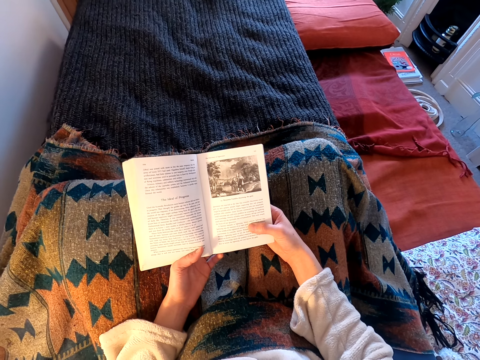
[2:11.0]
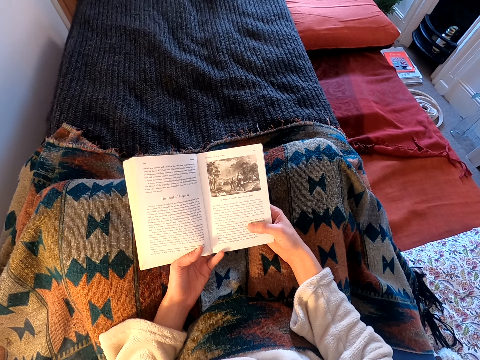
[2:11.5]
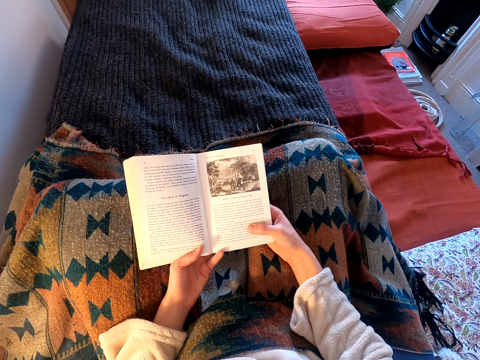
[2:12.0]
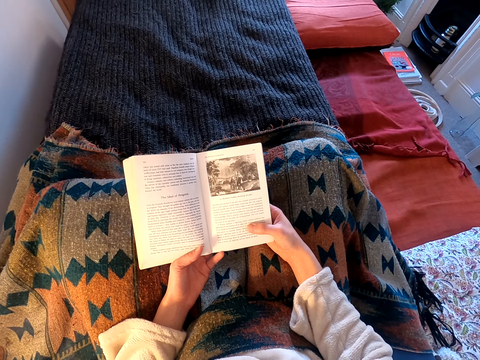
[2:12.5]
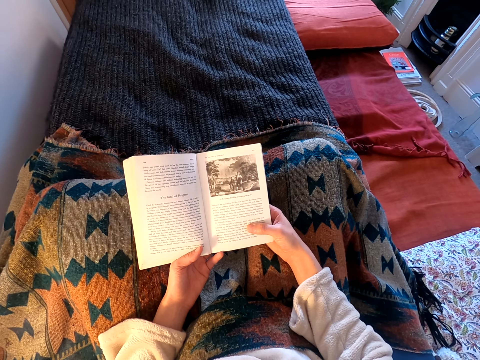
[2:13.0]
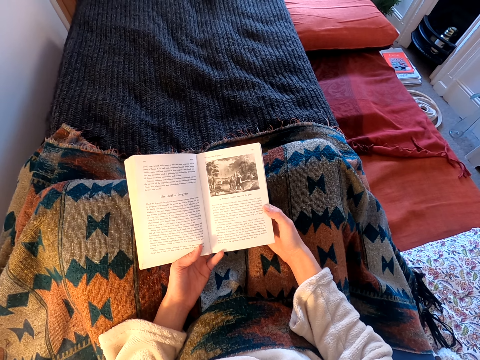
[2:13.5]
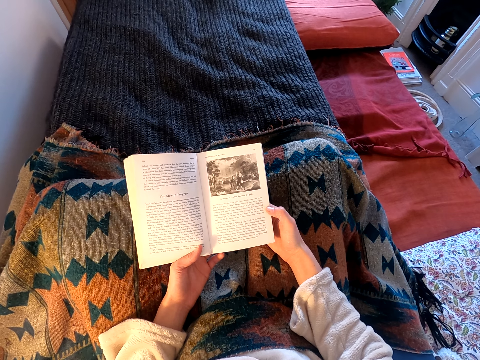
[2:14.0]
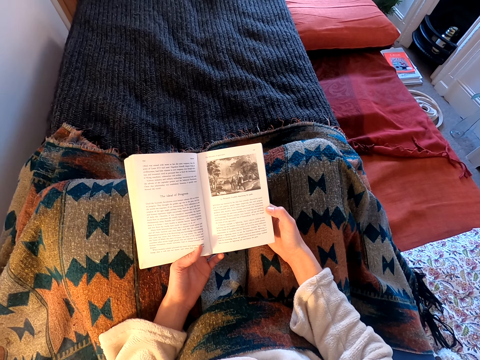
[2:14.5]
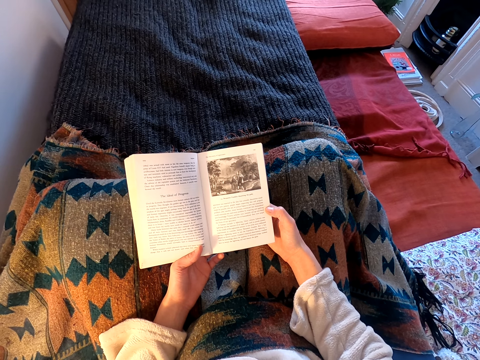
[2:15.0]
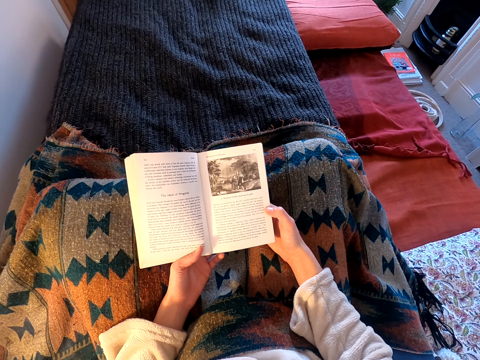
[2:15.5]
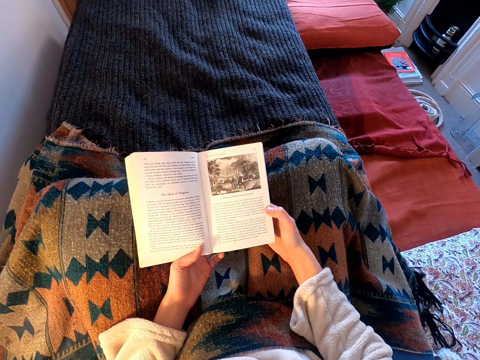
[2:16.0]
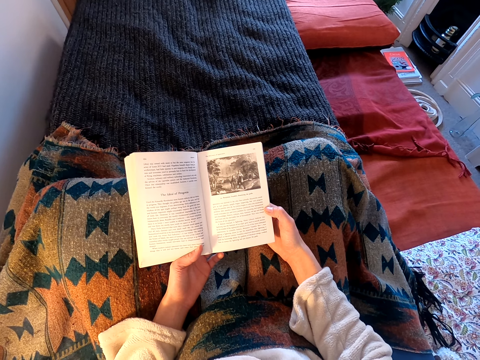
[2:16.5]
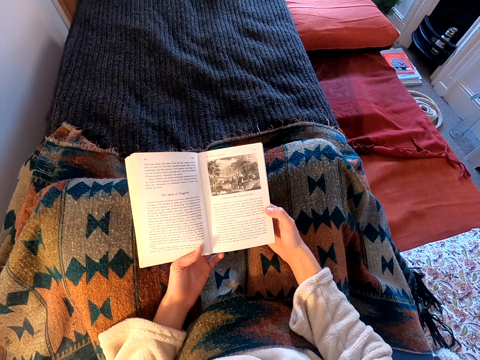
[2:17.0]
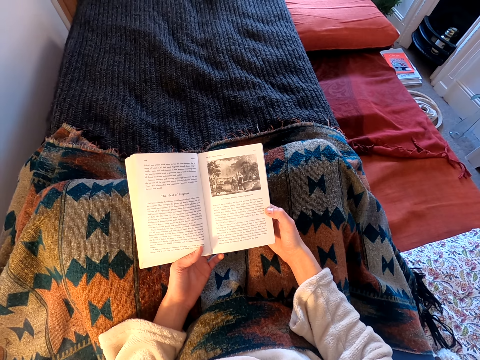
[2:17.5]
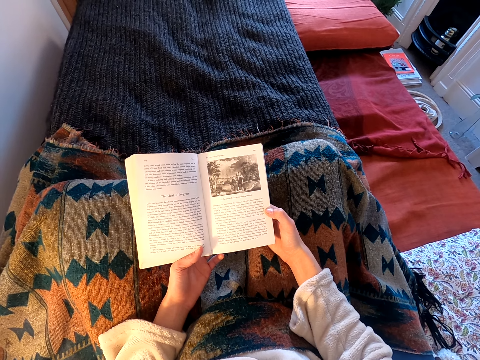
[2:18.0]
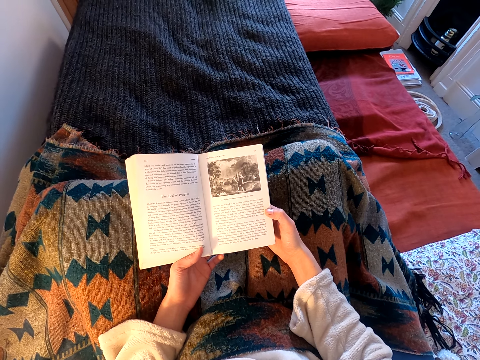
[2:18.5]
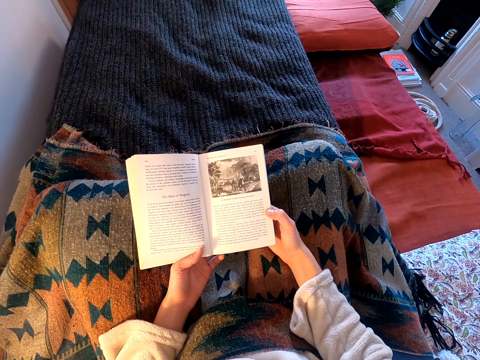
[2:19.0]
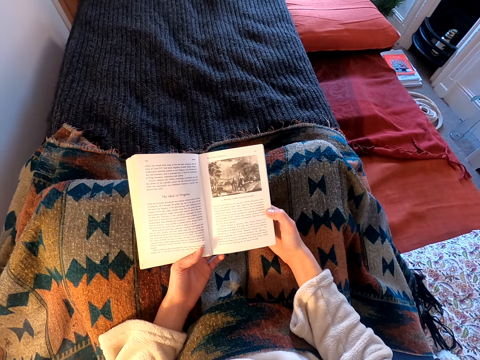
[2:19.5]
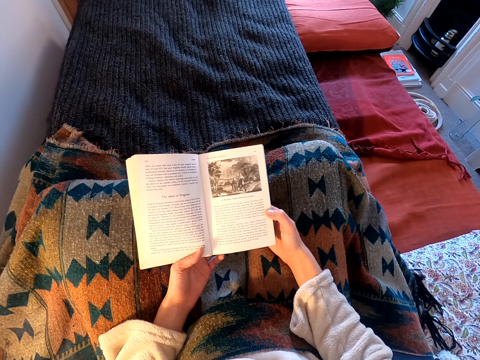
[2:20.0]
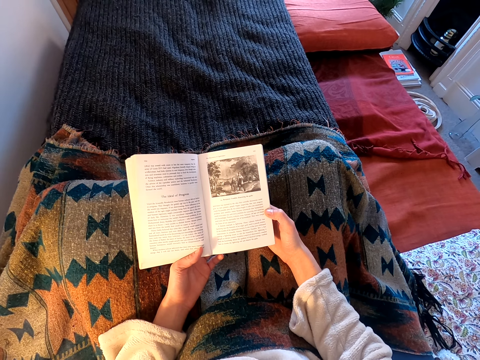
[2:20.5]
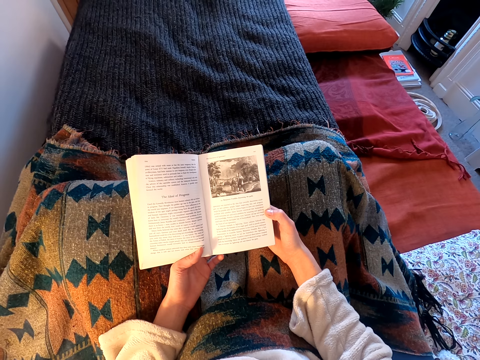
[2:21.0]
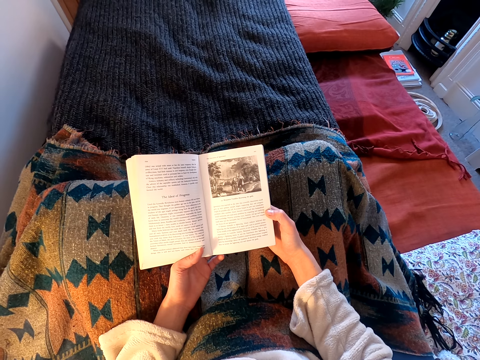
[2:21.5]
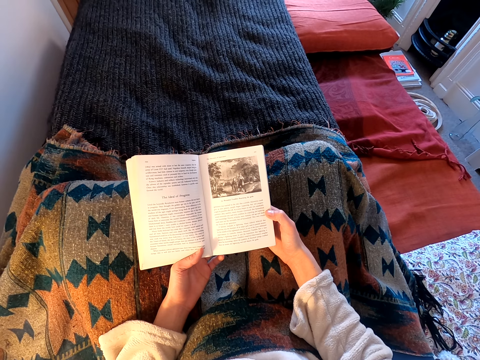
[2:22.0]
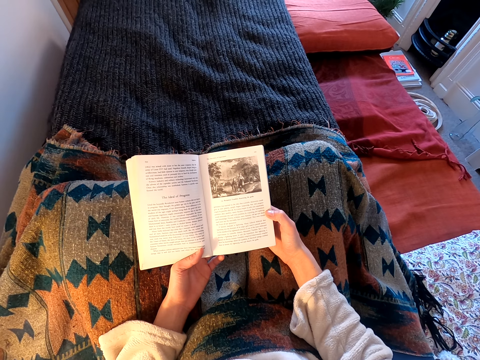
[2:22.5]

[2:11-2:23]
The camera wearer moves her fingers. She reads a book.

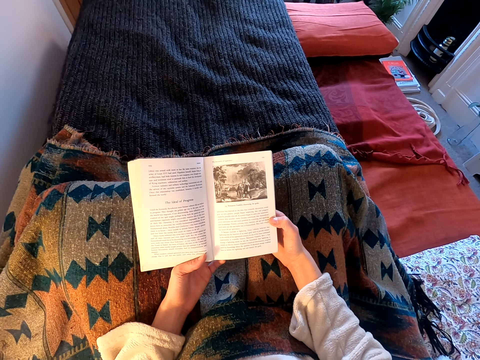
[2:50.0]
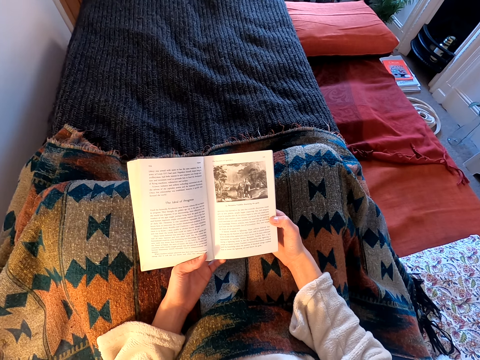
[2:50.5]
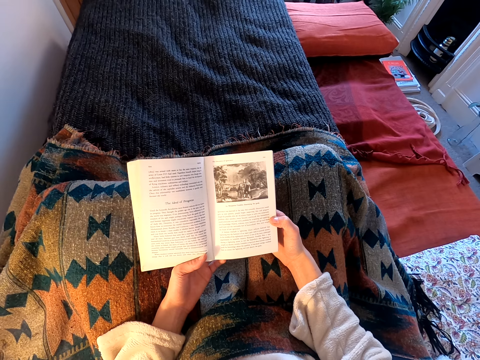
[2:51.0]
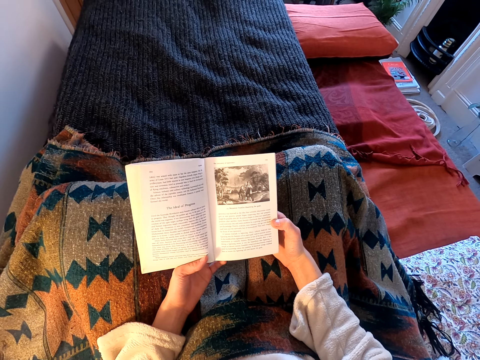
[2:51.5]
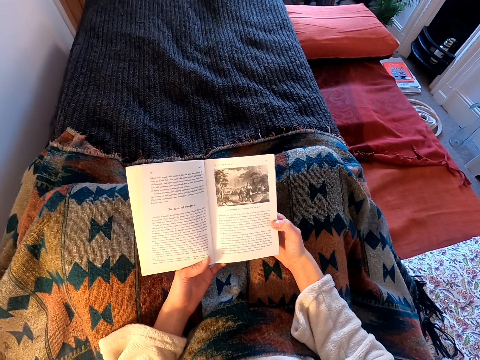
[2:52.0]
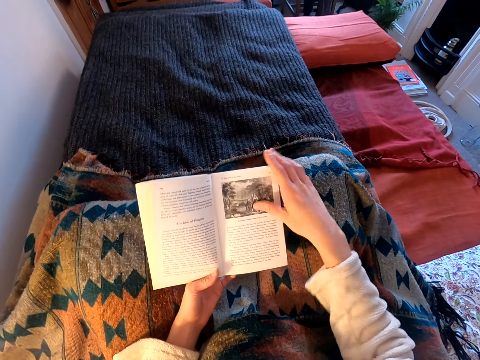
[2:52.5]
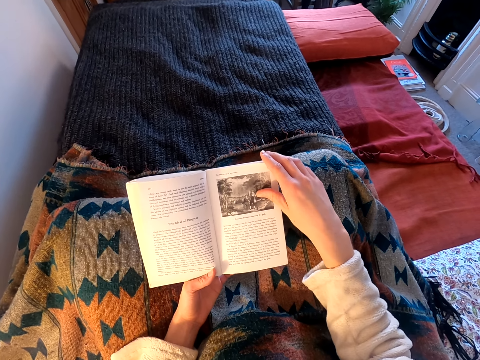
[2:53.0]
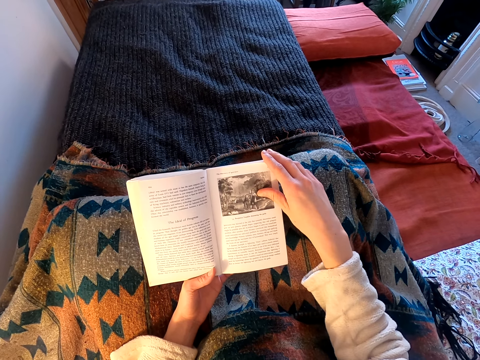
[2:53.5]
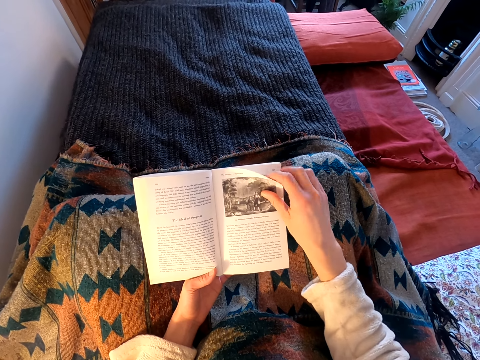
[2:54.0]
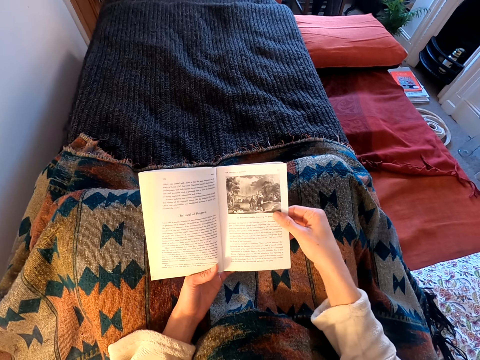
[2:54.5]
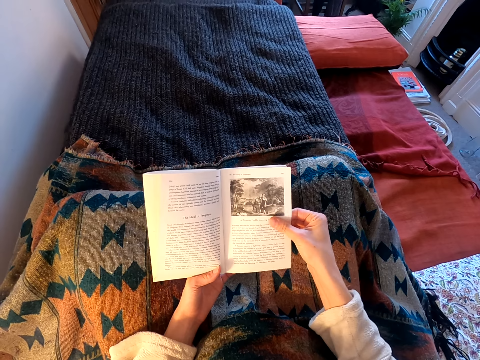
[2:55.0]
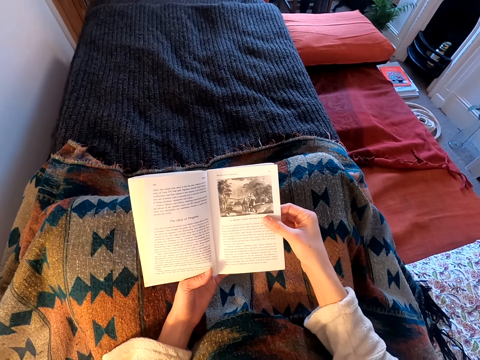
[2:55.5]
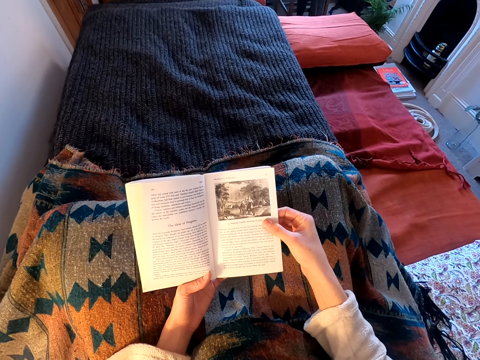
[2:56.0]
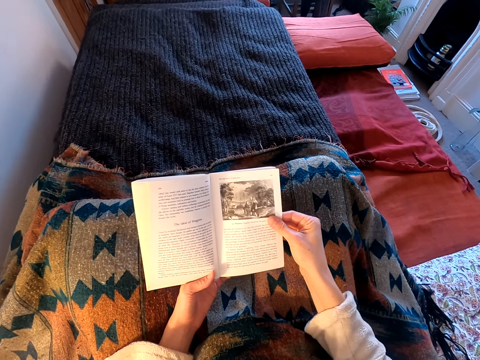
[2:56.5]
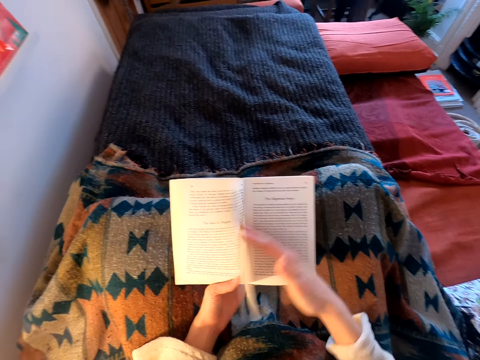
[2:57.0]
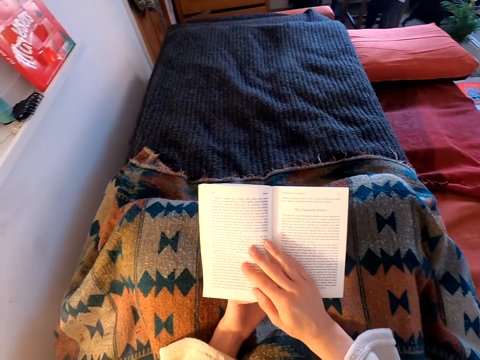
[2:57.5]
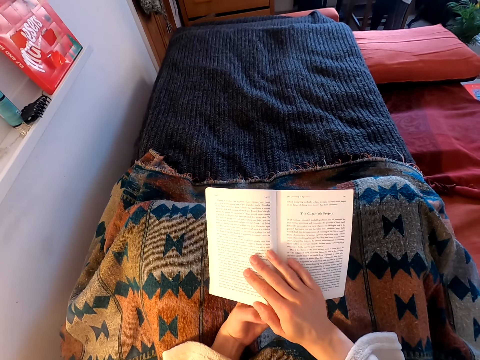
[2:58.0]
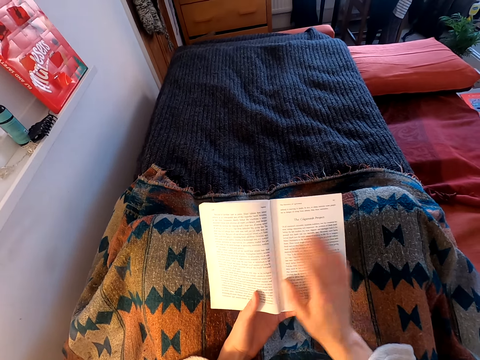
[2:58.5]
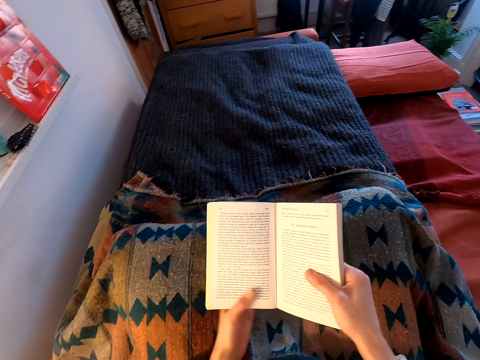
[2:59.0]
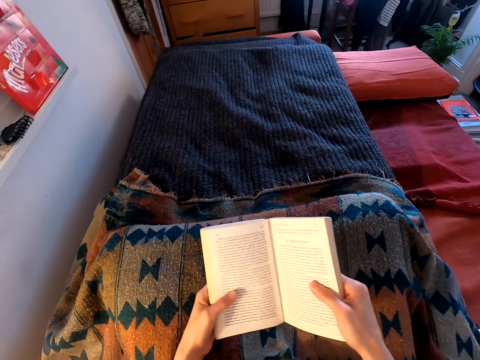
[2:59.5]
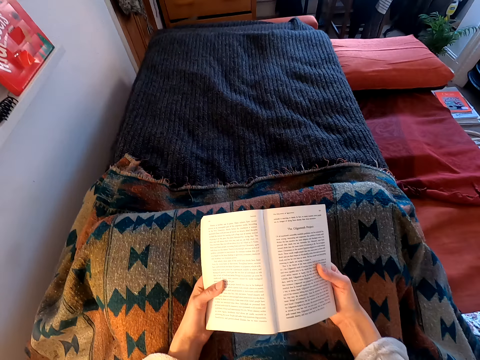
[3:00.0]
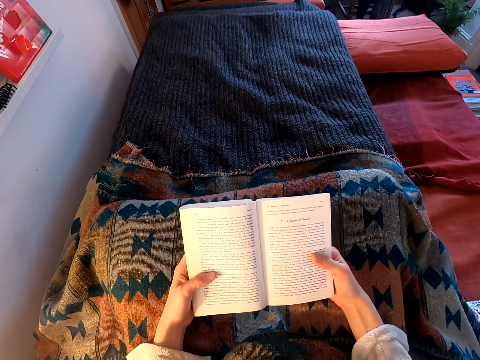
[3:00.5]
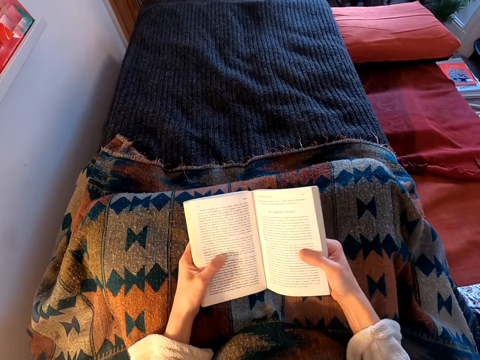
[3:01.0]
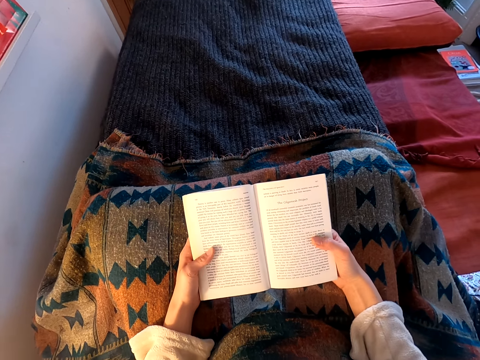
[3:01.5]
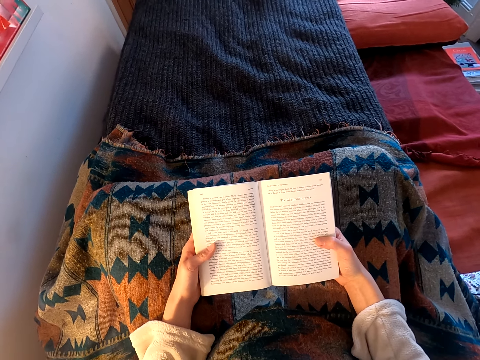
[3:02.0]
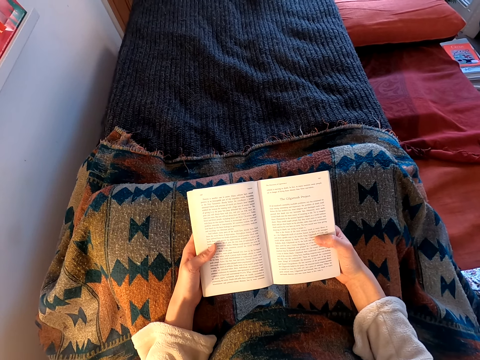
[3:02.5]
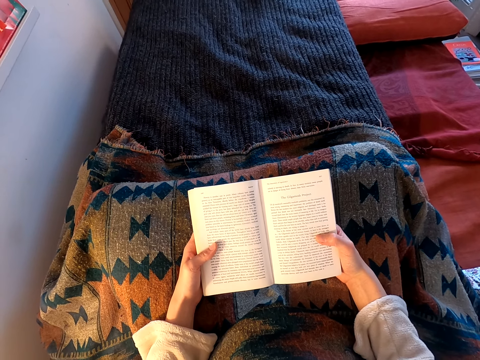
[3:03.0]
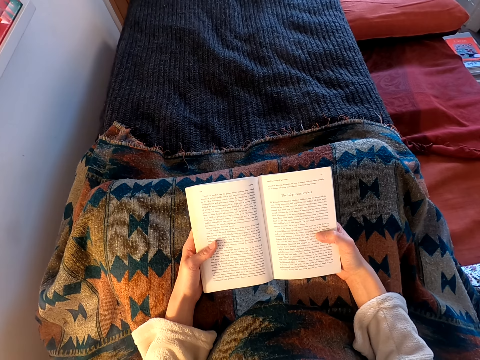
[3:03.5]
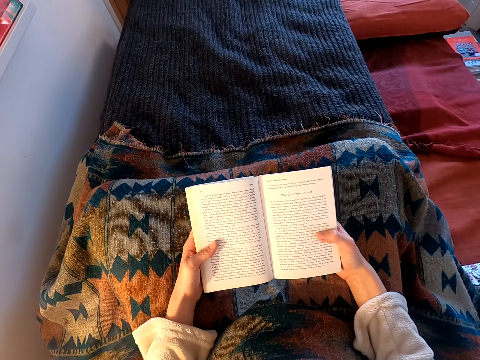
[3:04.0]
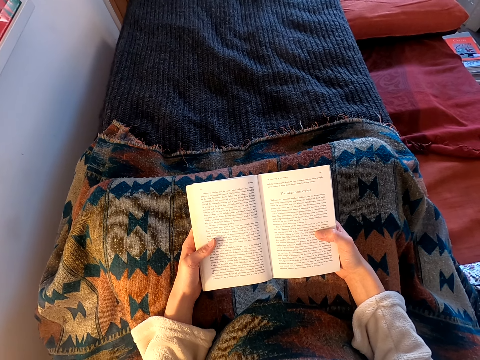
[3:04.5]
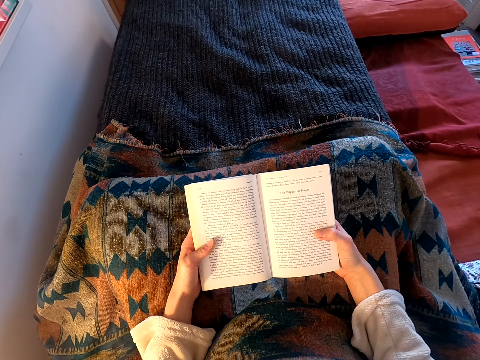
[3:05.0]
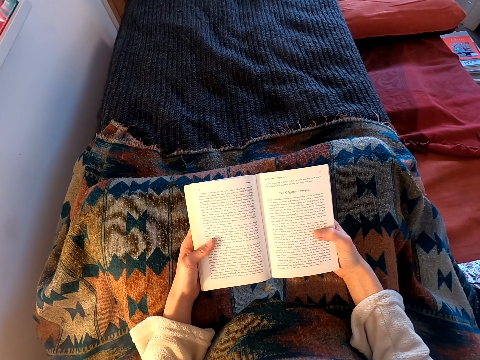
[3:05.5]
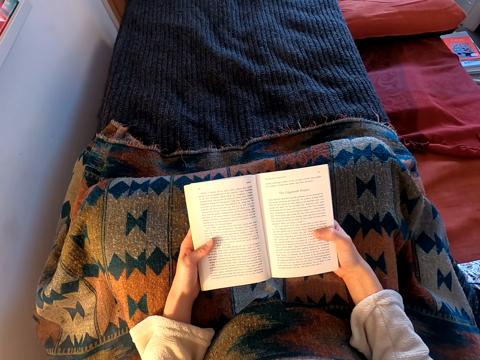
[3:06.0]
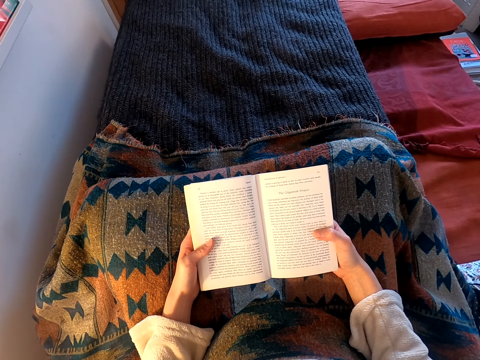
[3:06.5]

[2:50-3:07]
The camera wearer flips a page. They flip to another page. They read the book.
